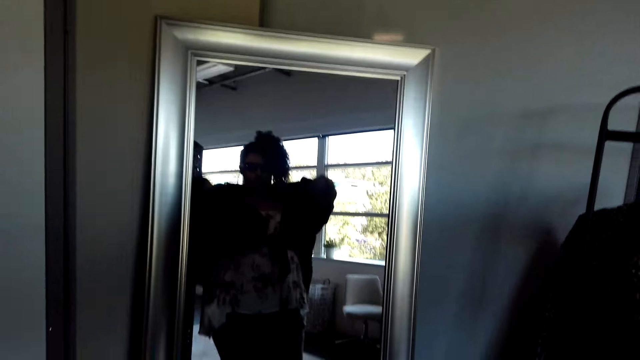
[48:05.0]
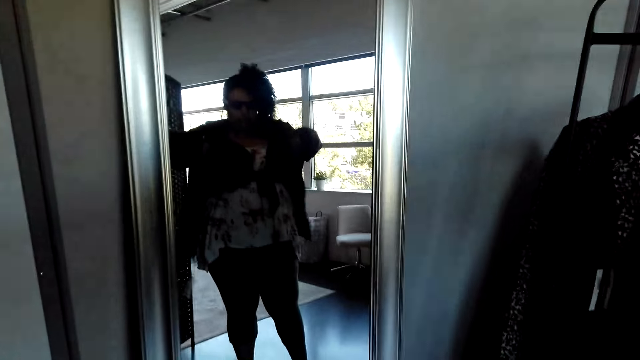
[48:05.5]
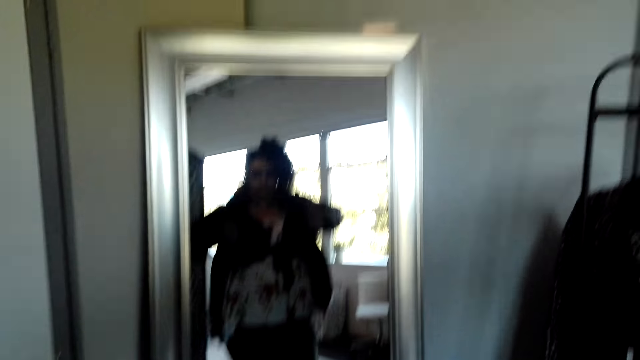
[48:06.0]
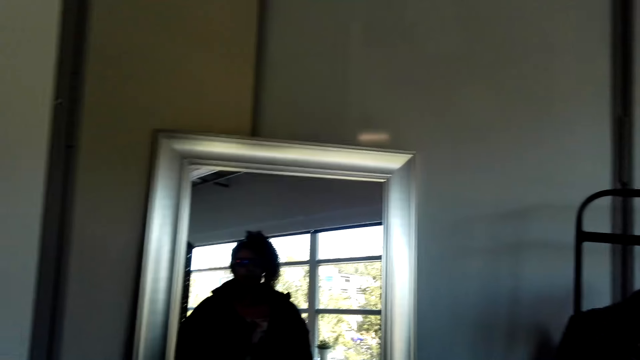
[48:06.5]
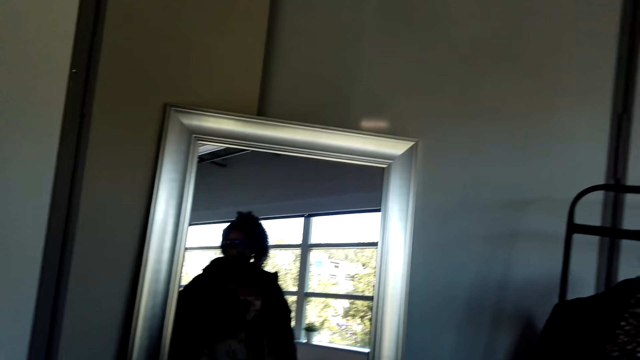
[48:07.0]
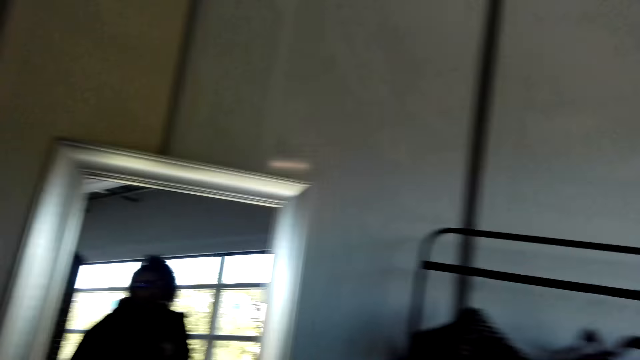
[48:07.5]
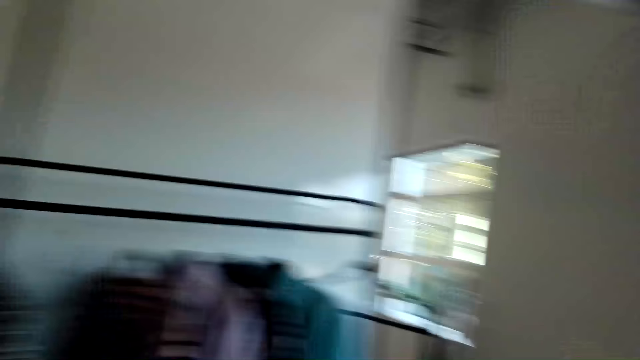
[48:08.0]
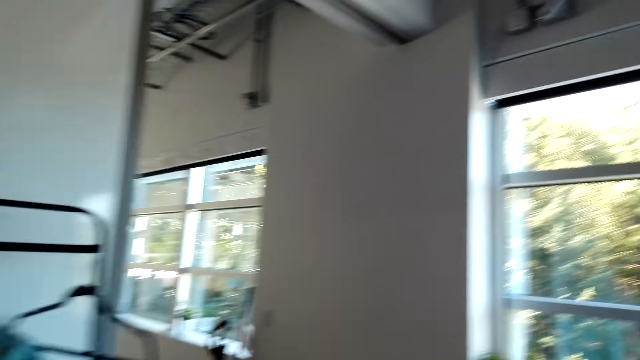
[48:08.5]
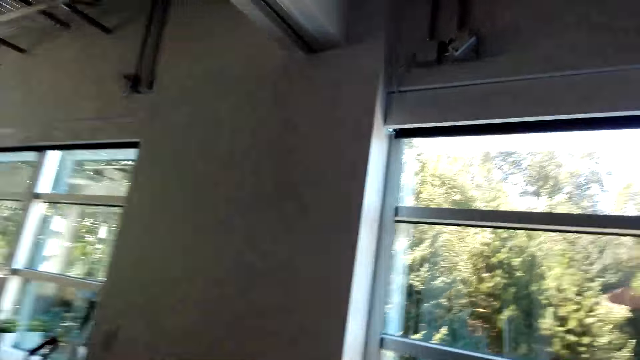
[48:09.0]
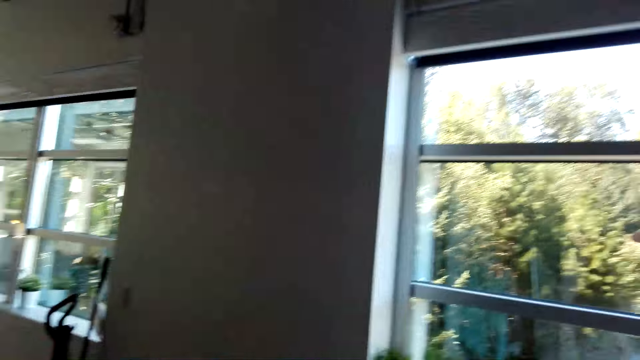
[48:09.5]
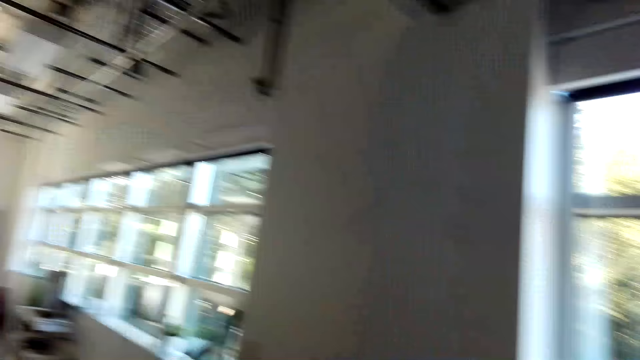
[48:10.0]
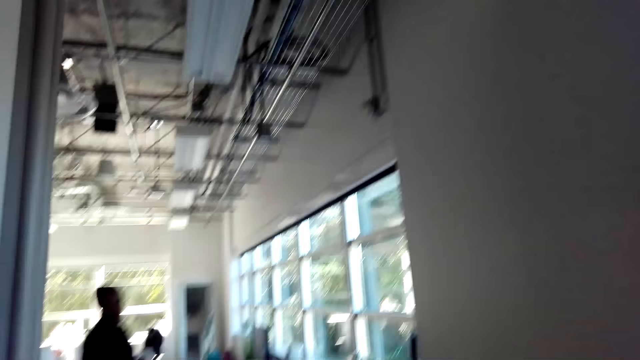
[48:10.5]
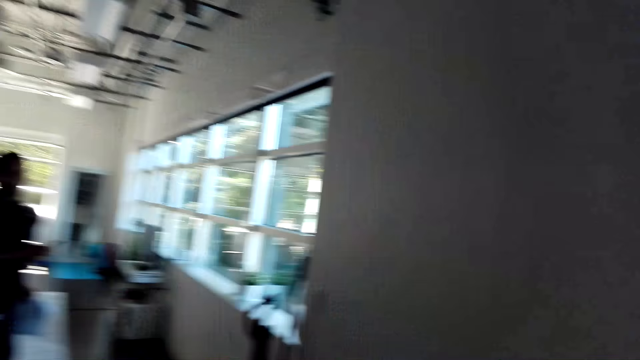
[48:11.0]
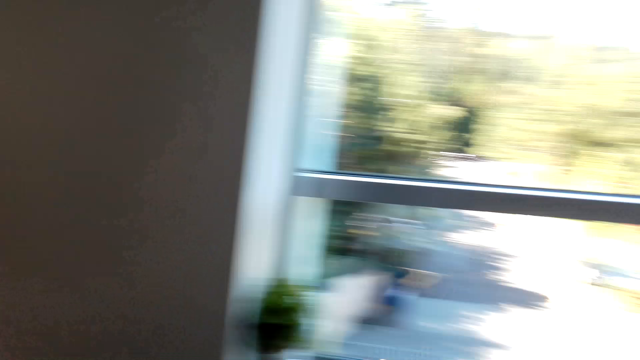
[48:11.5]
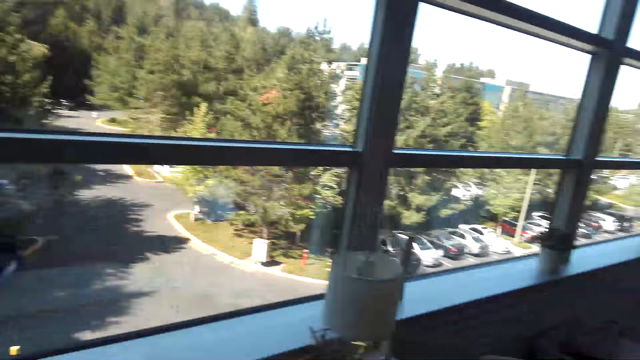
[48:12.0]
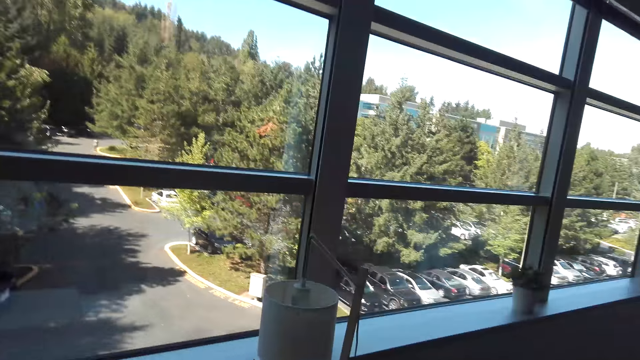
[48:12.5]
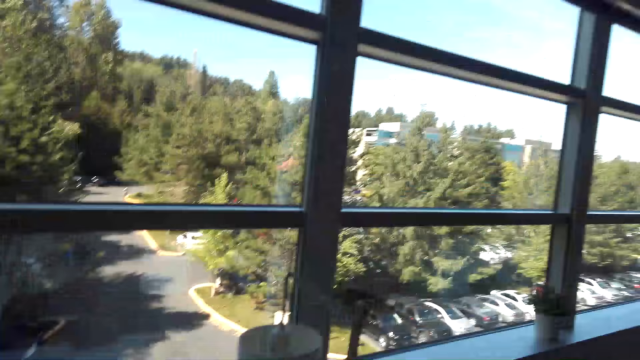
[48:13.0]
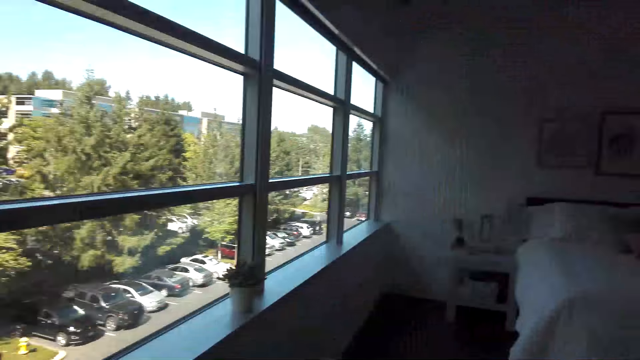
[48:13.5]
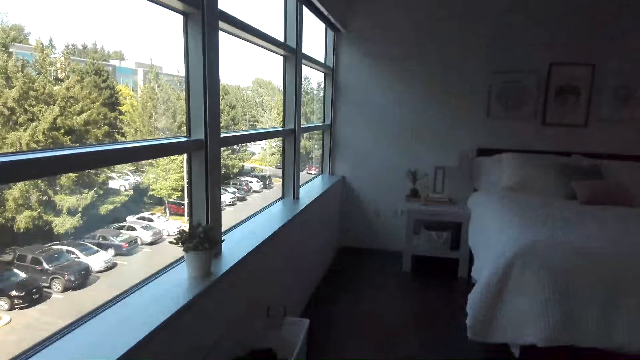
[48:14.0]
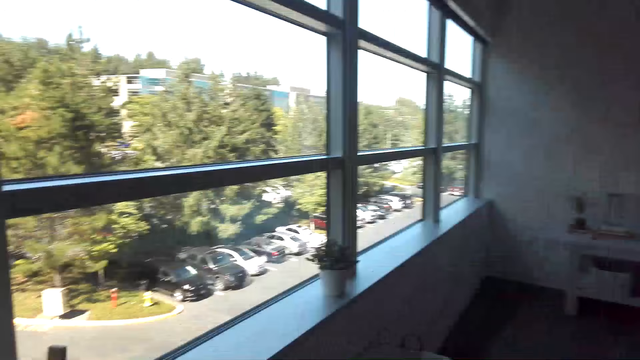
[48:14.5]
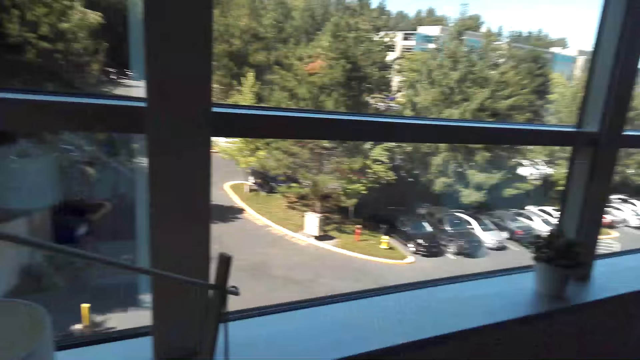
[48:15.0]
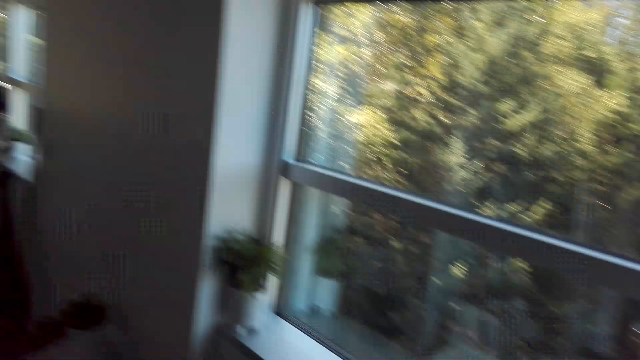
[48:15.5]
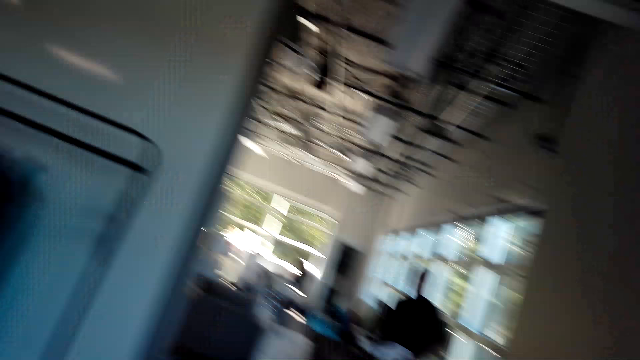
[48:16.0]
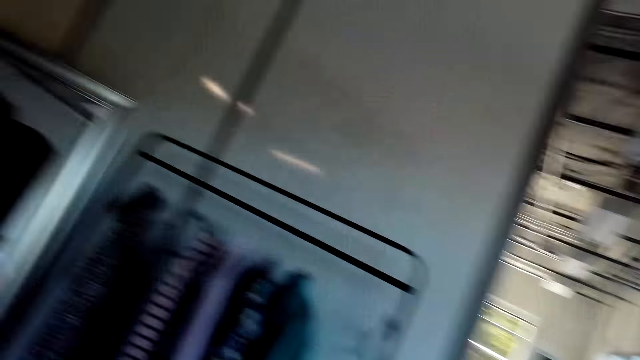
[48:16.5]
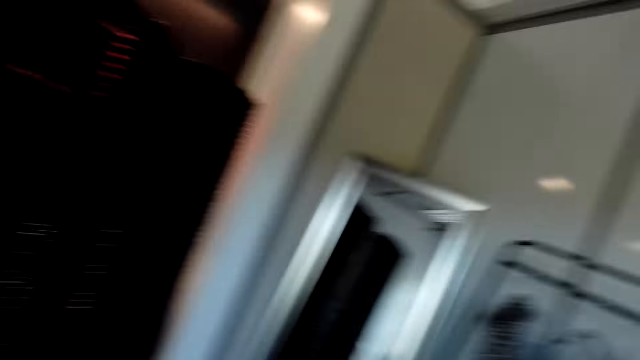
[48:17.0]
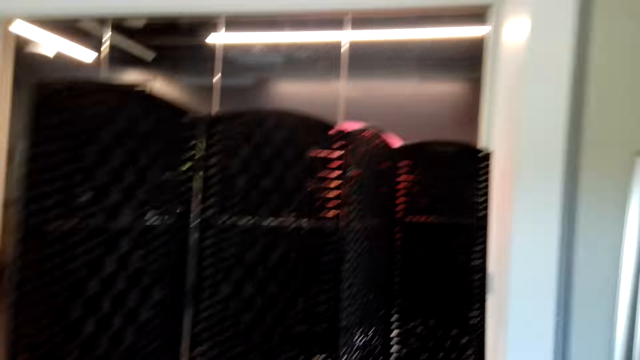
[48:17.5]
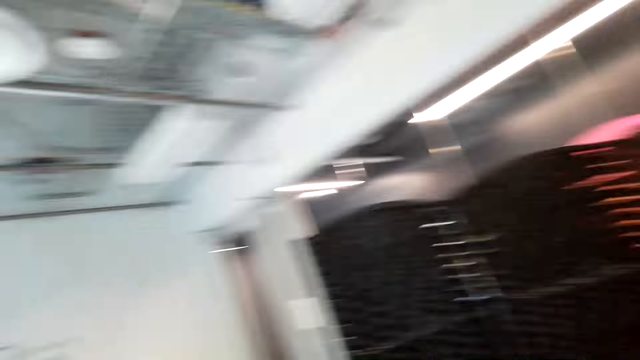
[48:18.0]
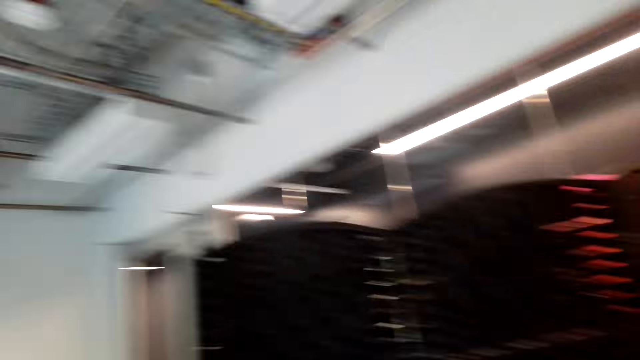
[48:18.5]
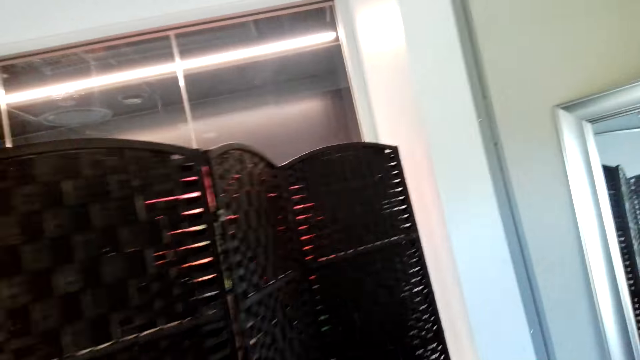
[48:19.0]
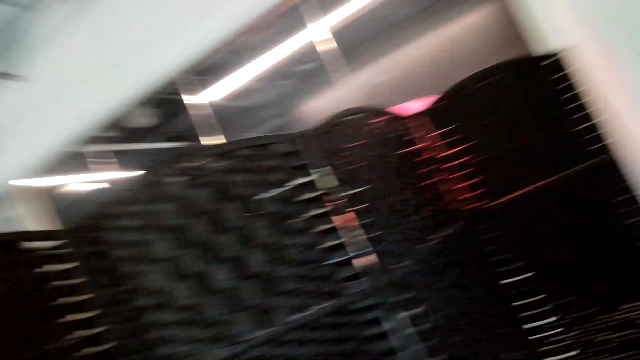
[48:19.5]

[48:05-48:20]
The camera wearer talks to a person. They turn around. The person talks to the camera wearer. The camera wearer removes the jacket and walks around the room.

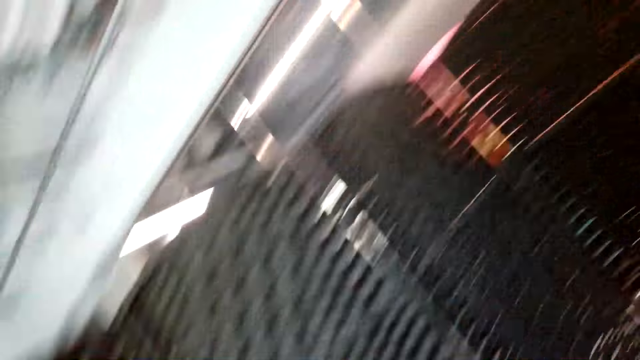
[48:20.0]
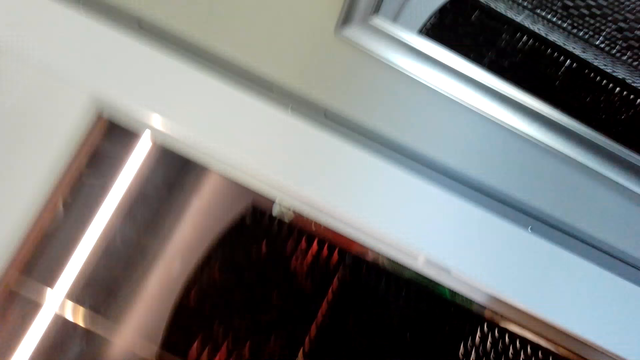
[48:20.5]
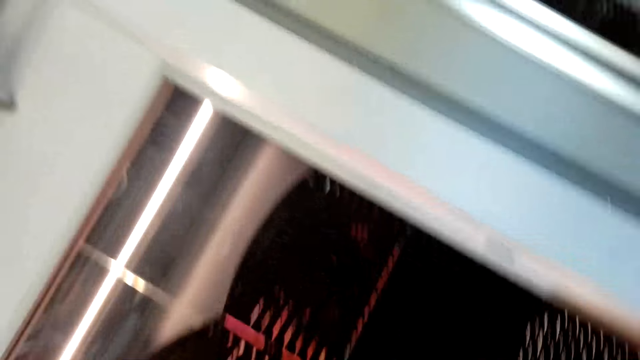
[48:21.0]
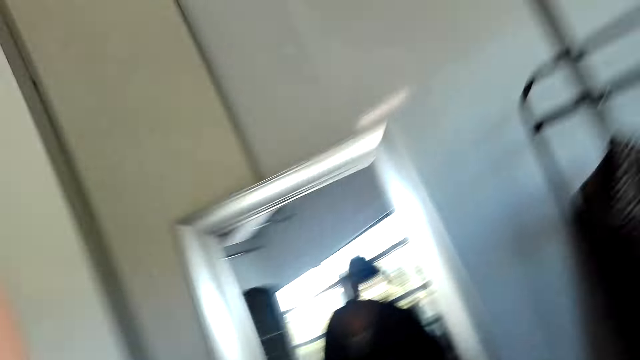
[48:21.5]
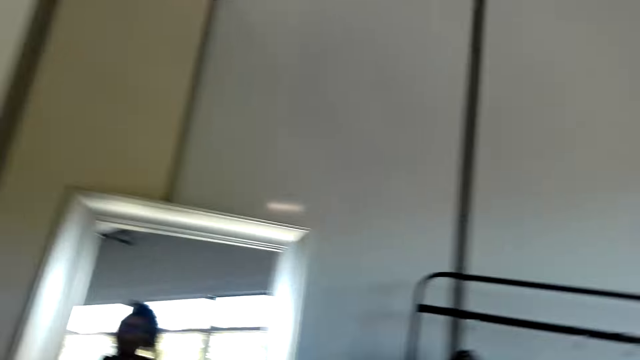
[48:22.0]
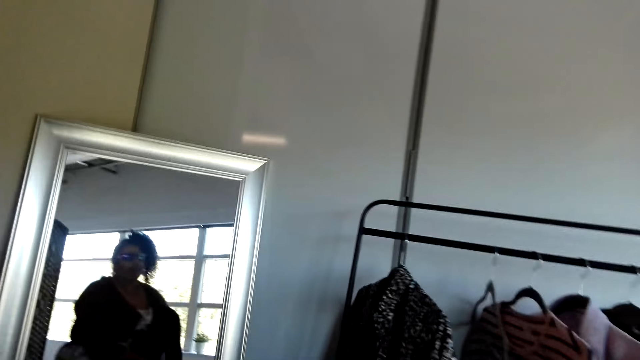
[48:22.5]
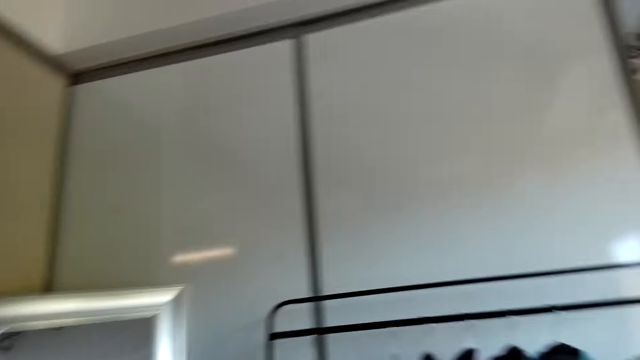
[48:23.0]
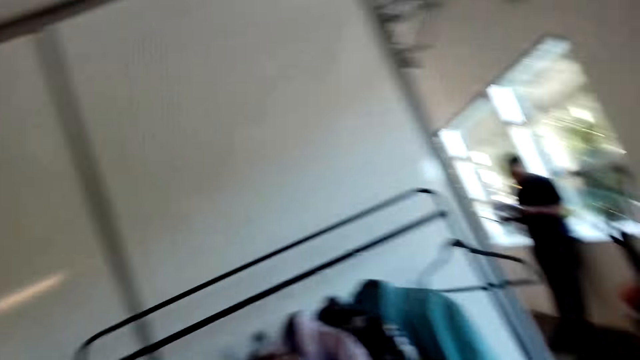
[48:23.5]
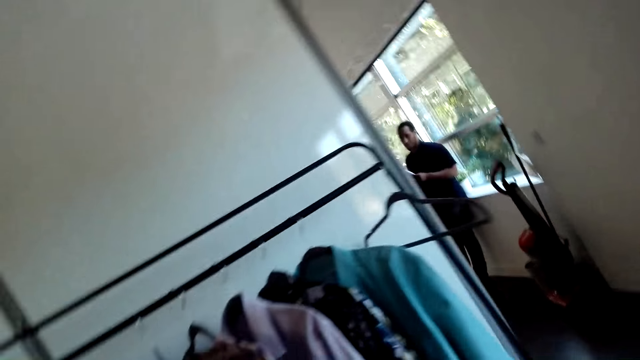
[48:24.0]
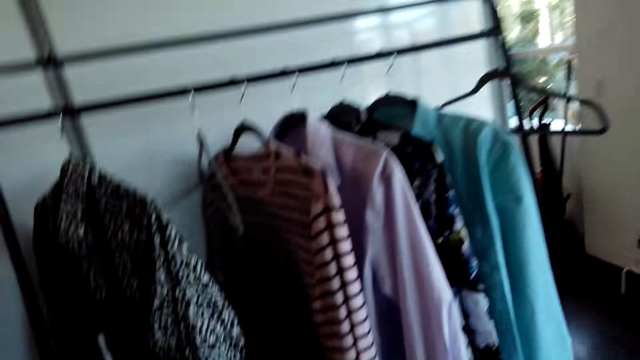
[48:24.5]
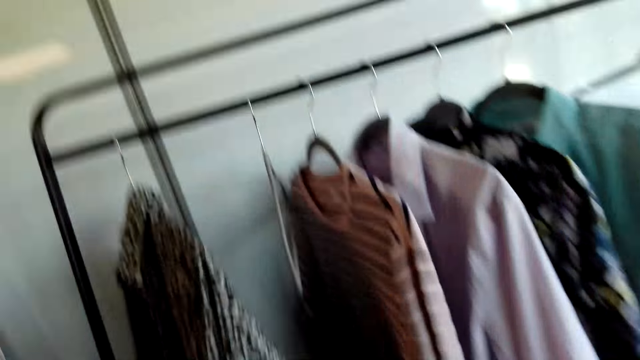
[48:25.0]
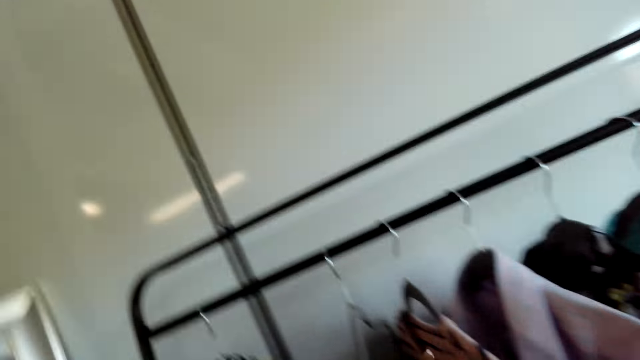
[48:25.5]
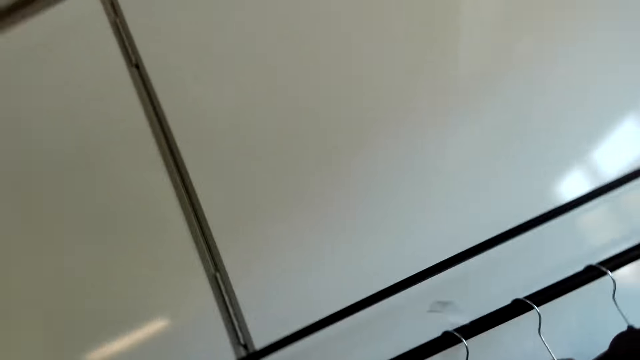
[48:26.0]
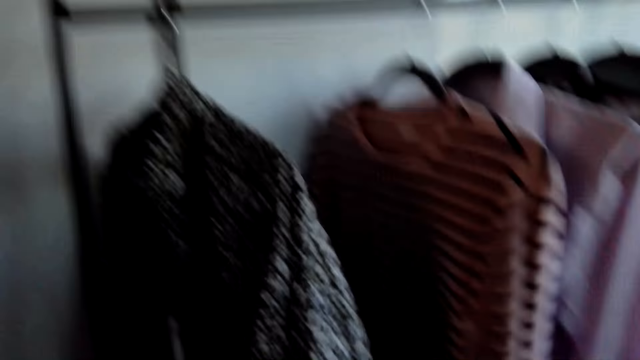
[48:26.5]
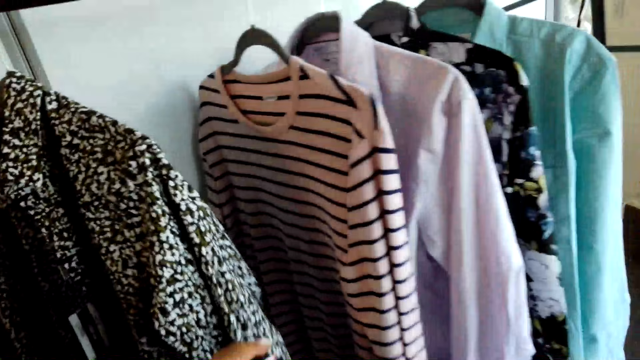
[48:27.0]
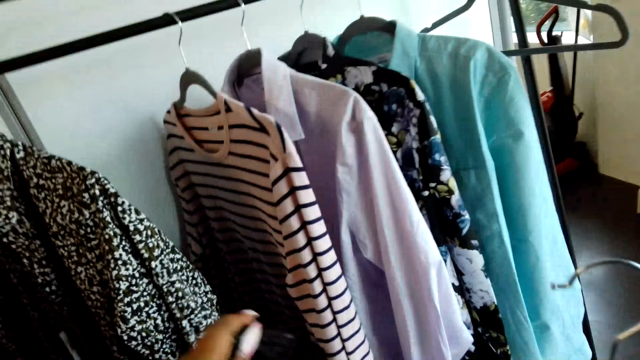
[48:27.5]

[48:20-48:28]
The camera wearer picks up the hanger from the hanger stand.
